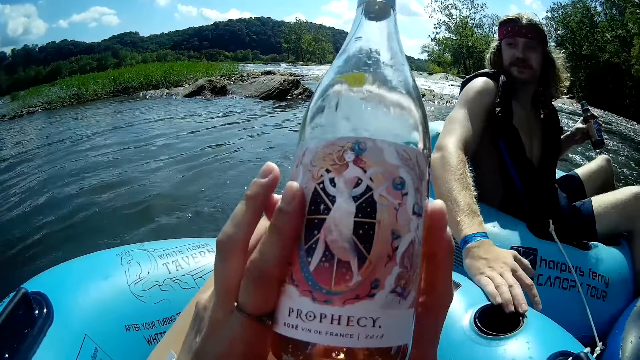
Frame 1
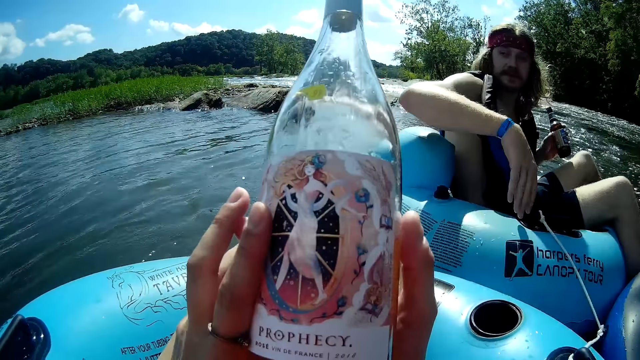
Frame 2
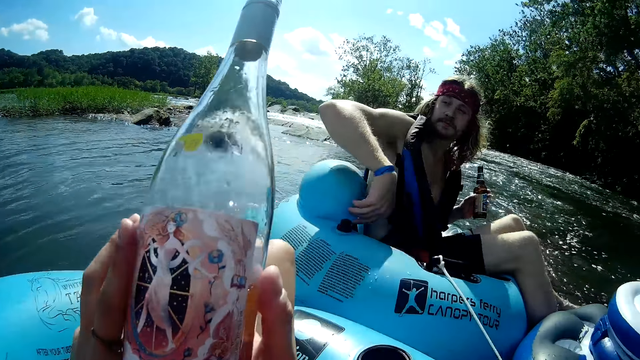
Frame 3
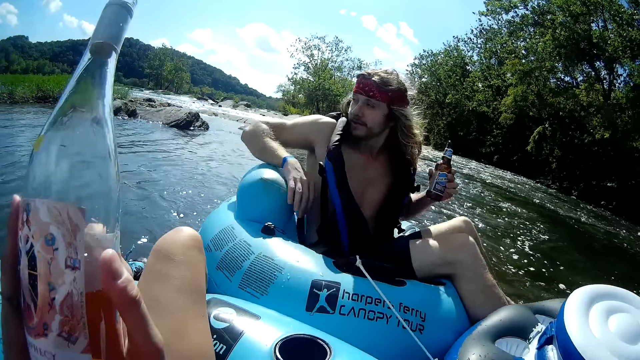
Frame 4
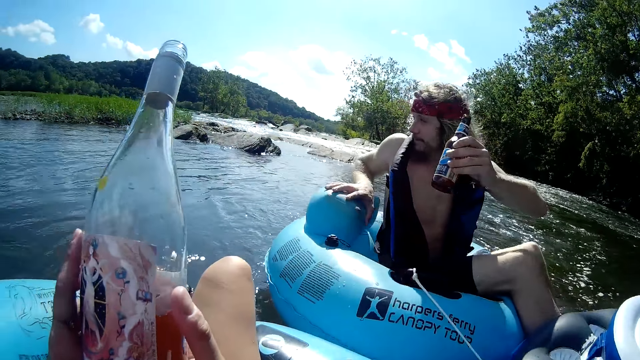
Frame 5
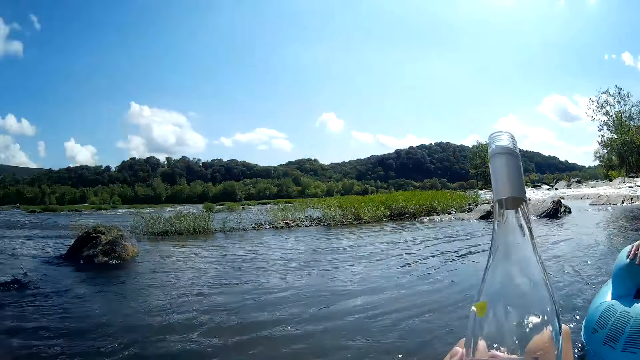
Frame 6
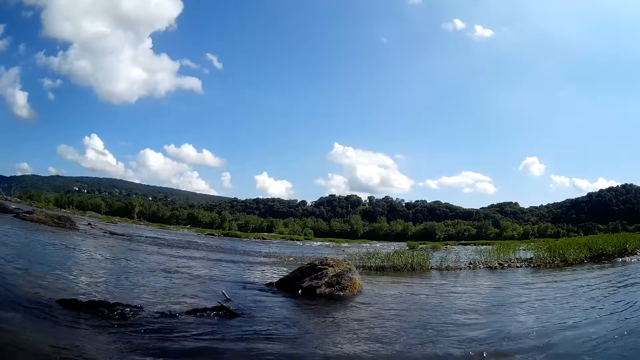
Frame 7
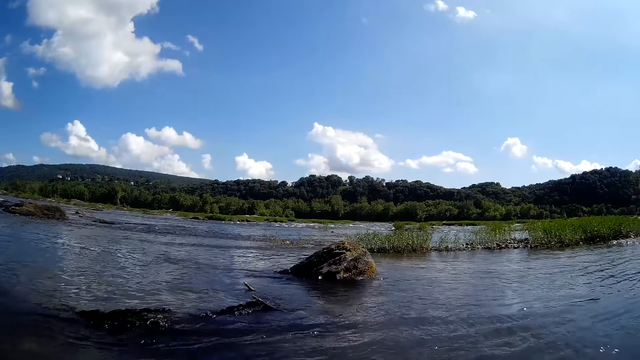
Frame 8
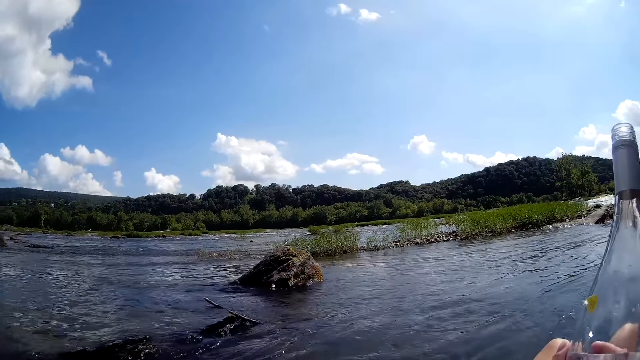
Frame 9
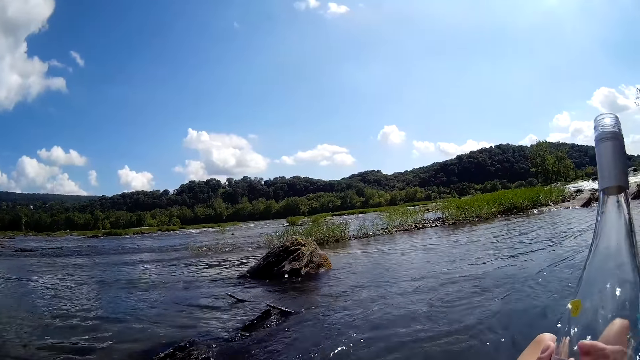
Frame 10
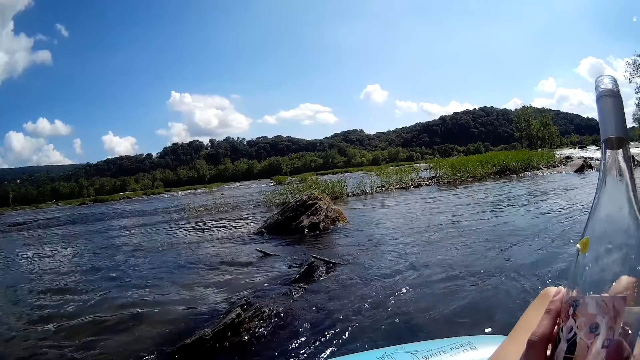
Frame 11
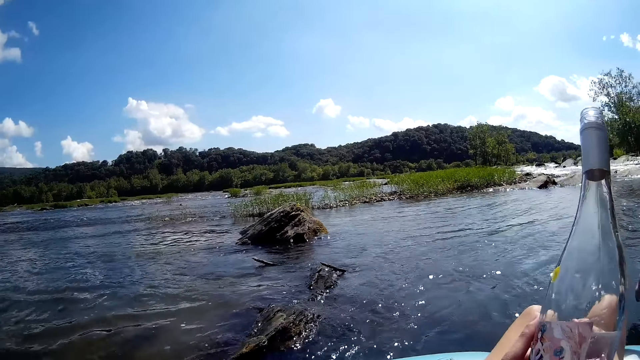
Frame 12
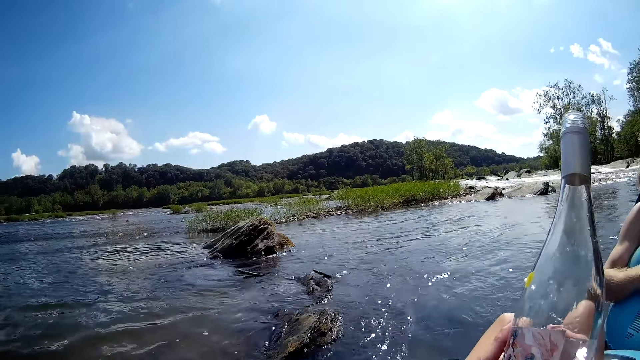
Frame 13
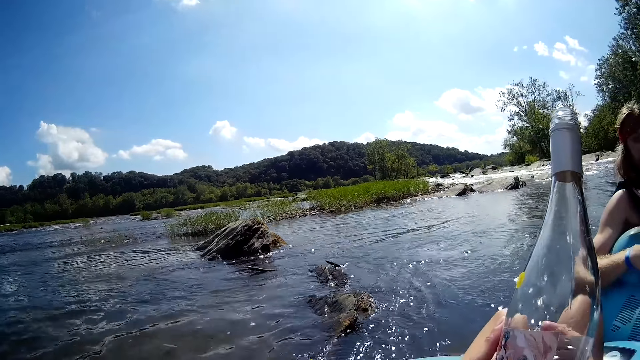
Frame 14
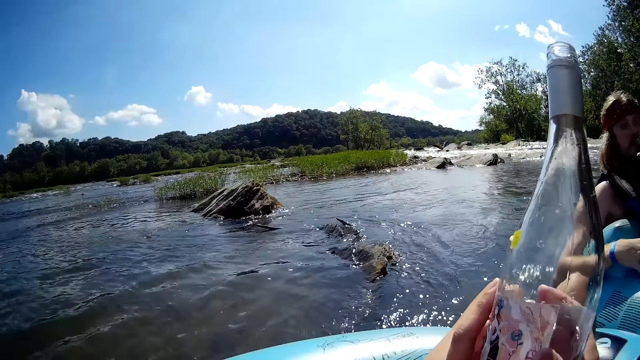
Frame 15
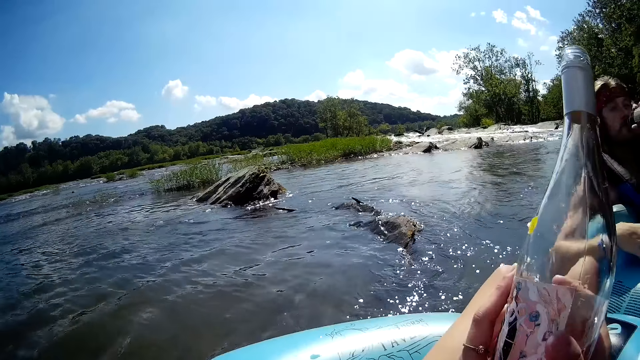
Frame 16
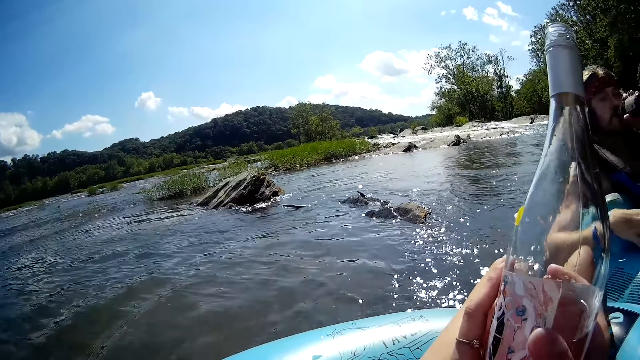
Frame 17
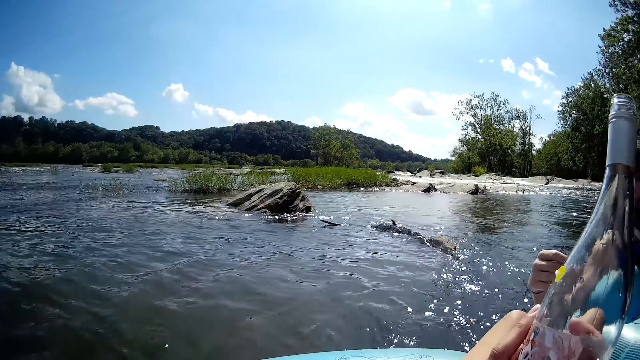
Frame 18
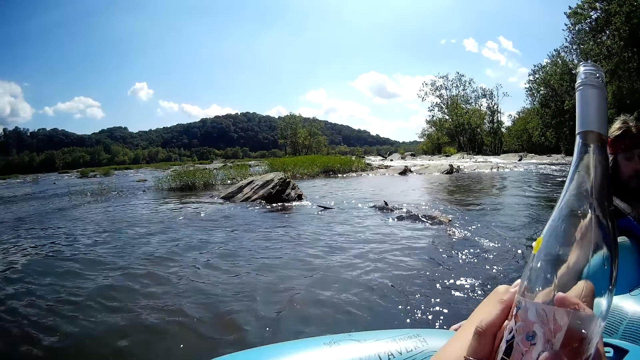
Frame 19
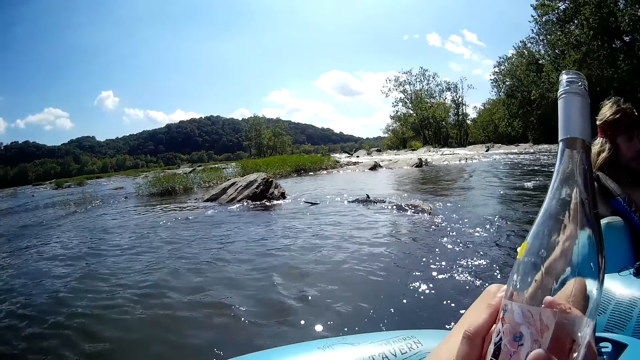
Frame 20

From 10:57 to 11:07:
The camera wearer moves a hand. A man puts a hand on a swimming ring. The camera wearer looks at the river.

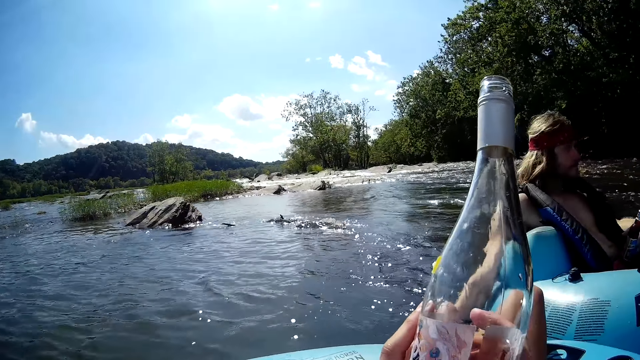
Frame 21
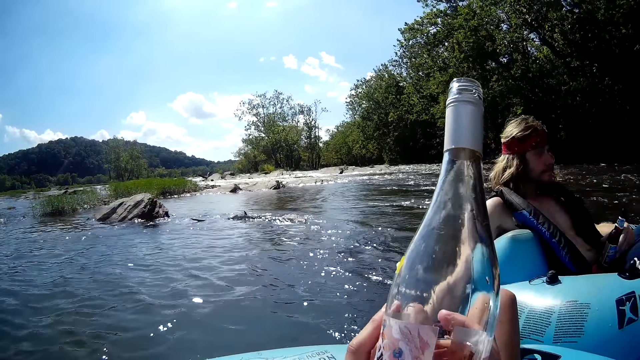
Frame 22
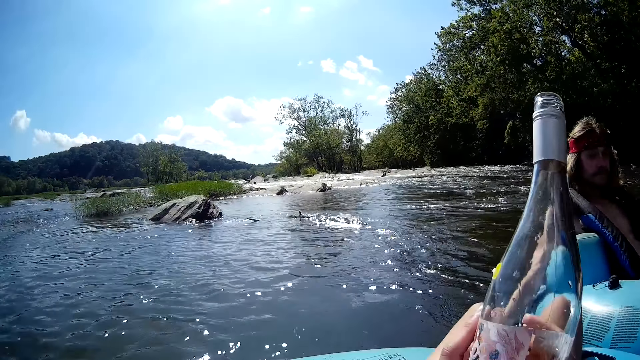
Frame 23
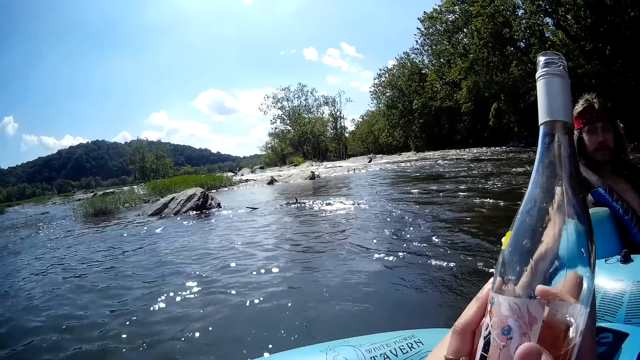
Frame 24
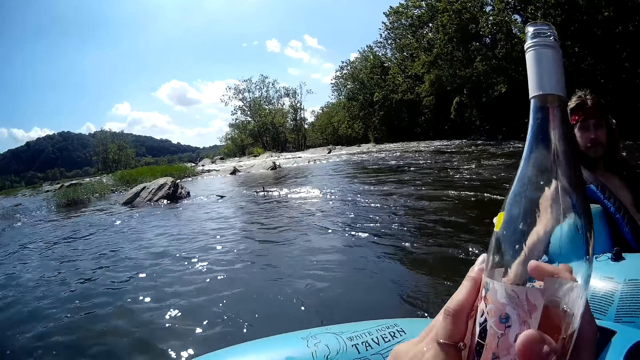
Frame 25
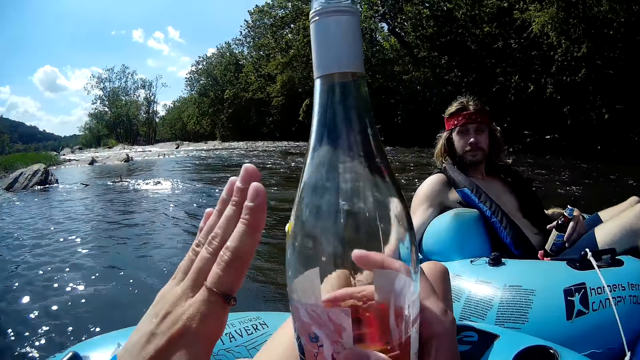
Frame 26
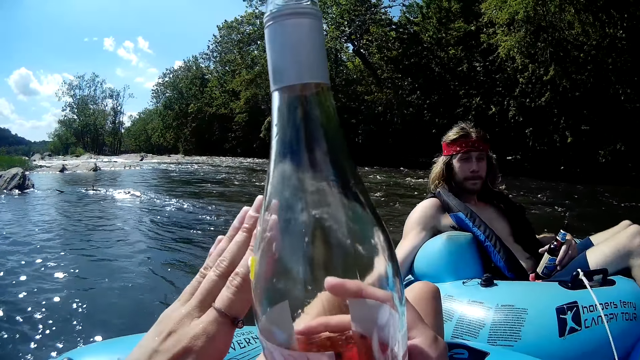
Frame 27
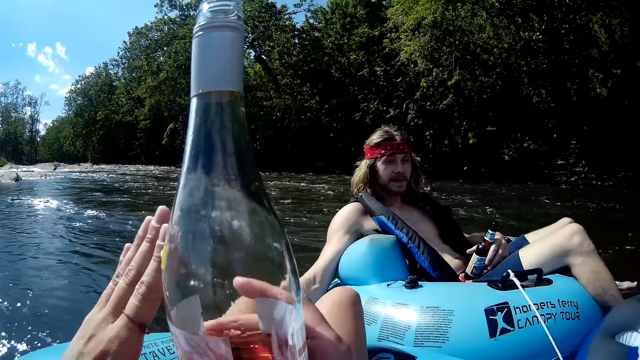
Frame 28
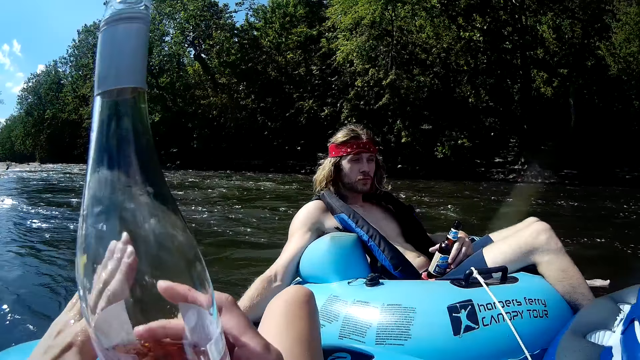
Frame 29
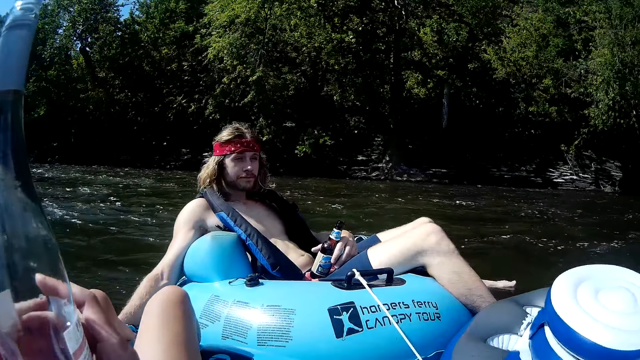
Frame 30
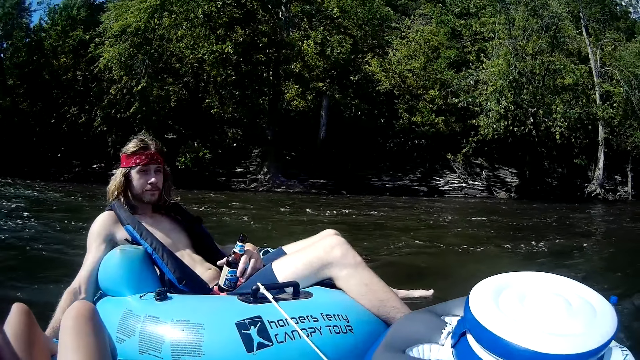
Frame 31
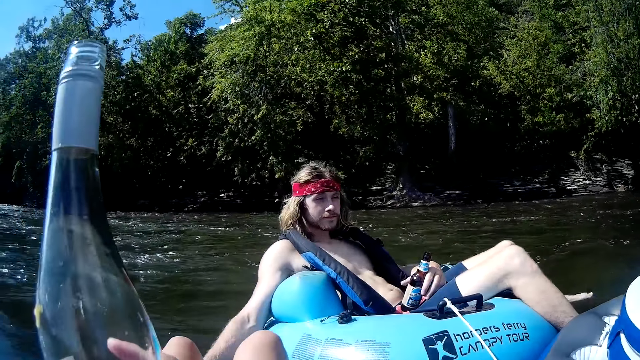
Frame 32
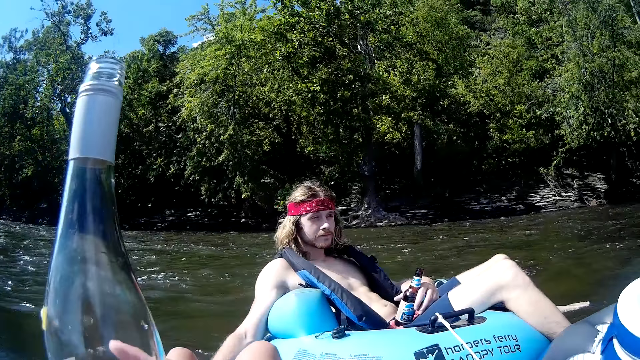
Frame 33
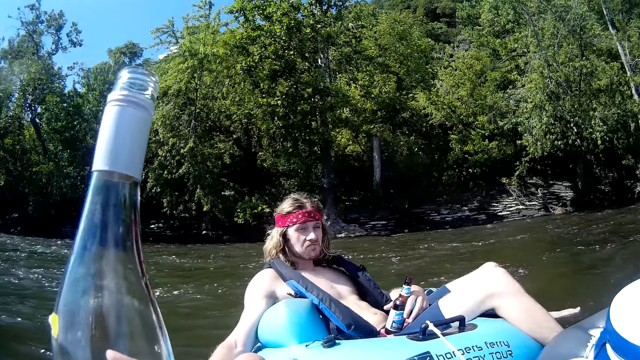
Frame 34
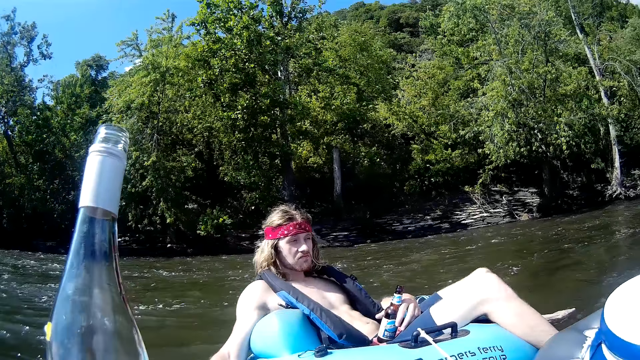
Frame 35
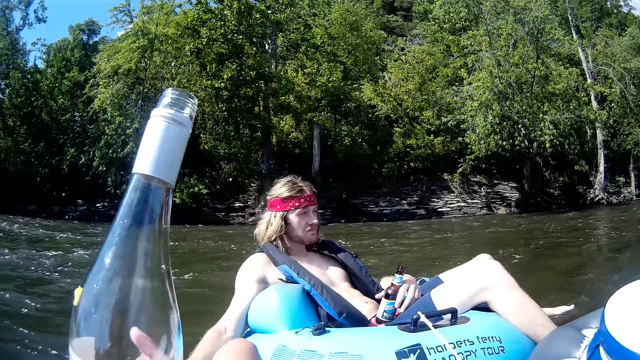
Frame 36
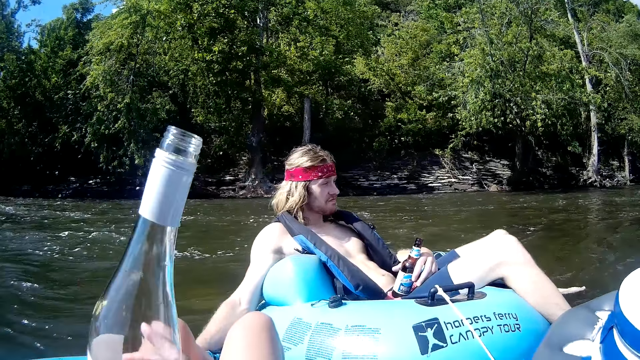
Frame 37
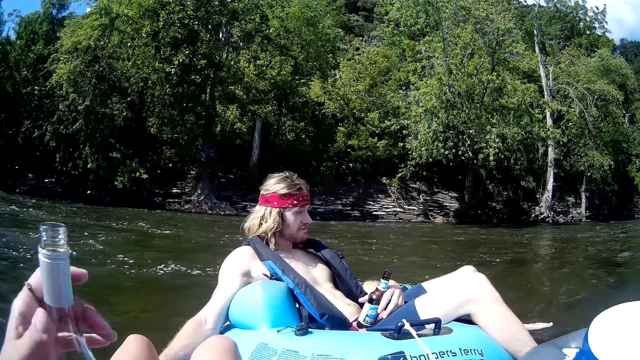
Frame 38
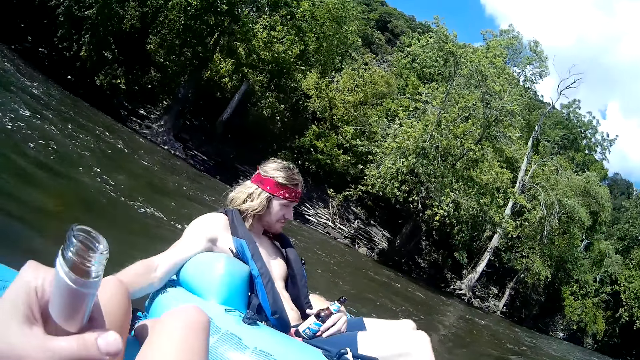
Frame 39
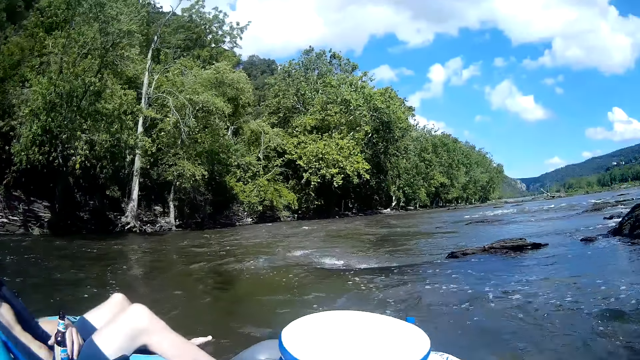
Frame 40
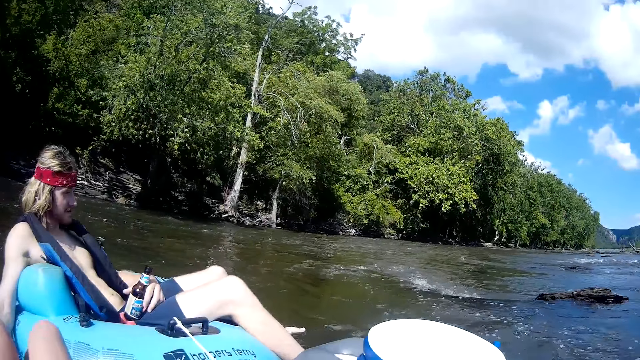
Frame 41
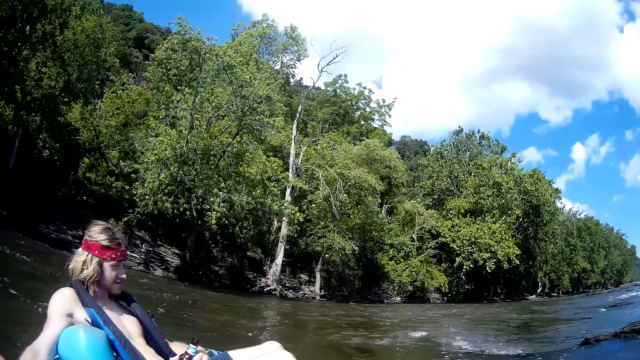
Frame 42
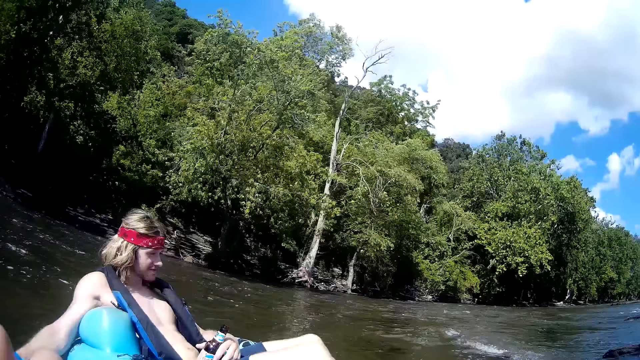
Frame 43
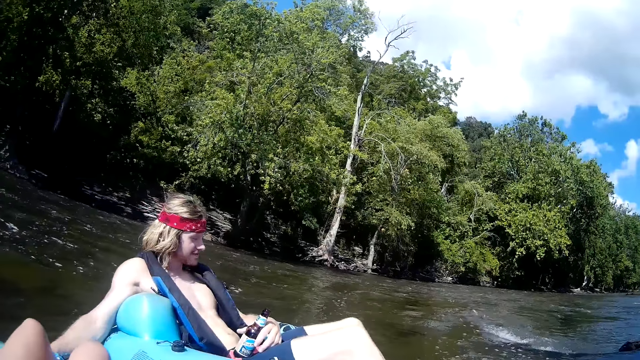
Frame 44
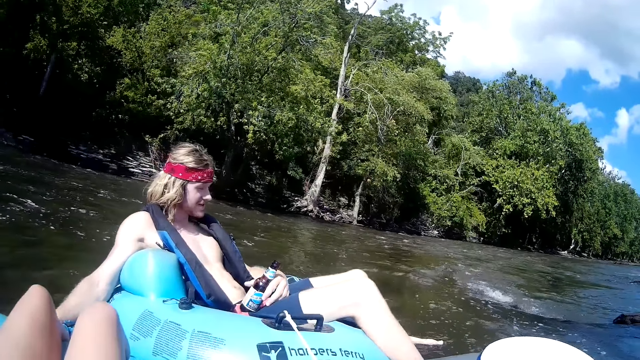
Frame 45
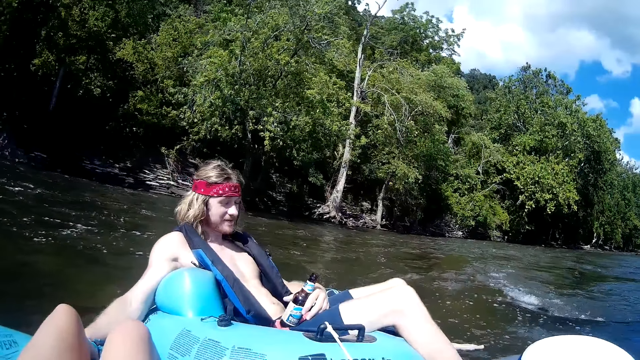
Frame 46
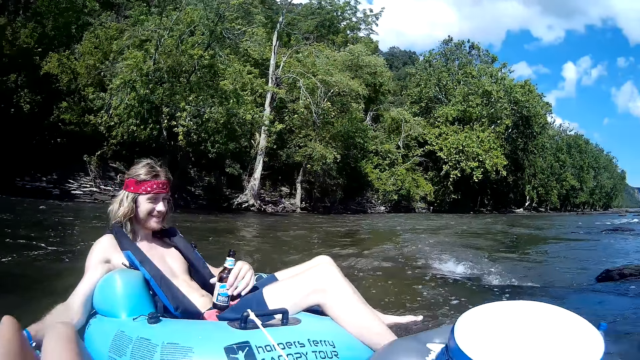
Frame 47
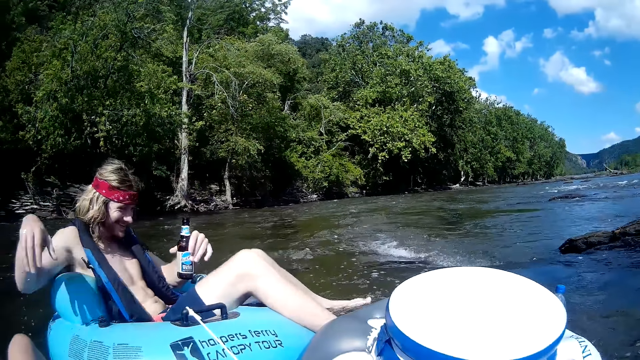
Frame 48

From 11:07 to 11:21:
The camera wearer moves a hand. They stare at a person. They hold a bottle with the other hand. They look at the person.
